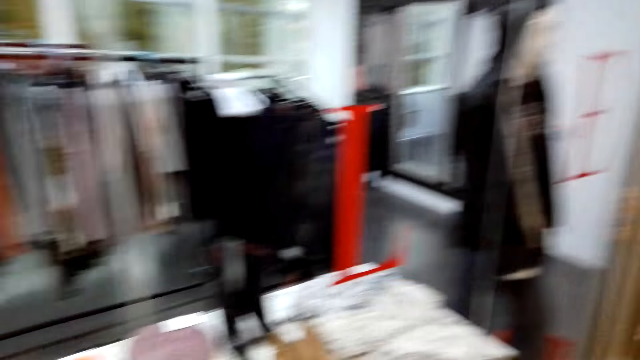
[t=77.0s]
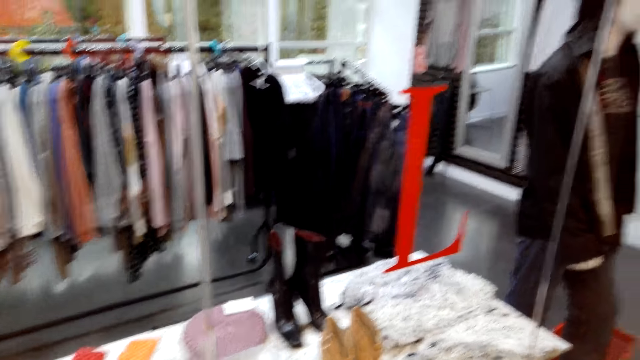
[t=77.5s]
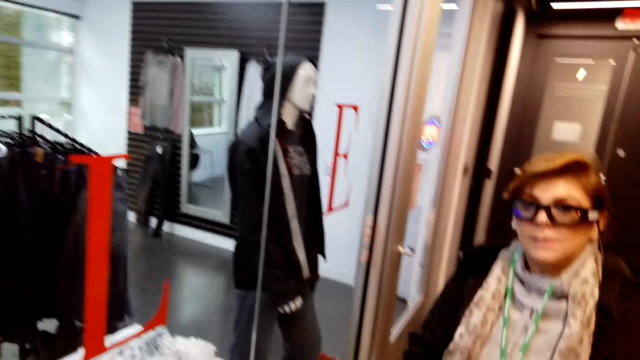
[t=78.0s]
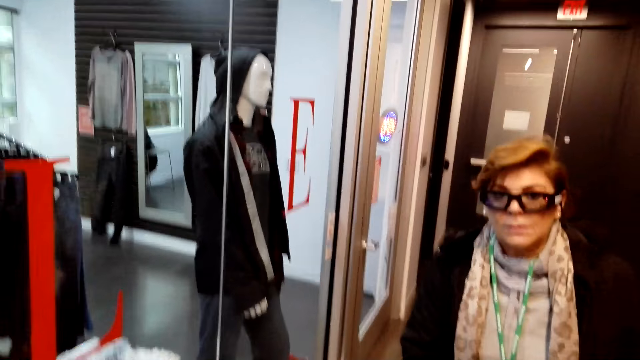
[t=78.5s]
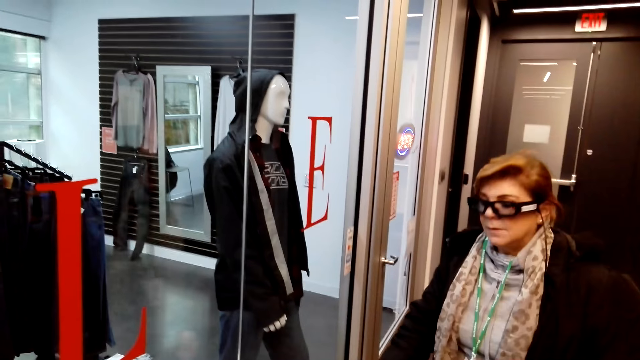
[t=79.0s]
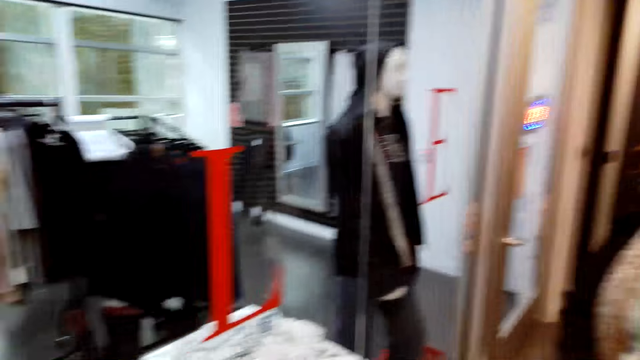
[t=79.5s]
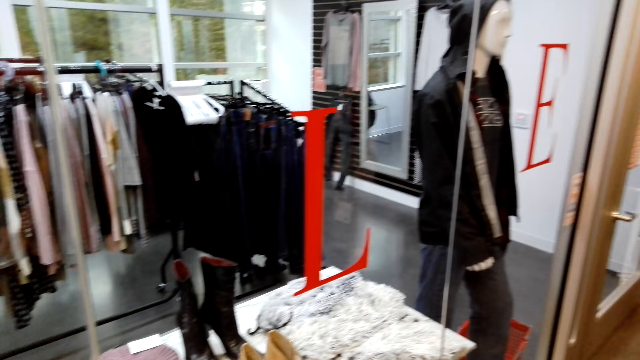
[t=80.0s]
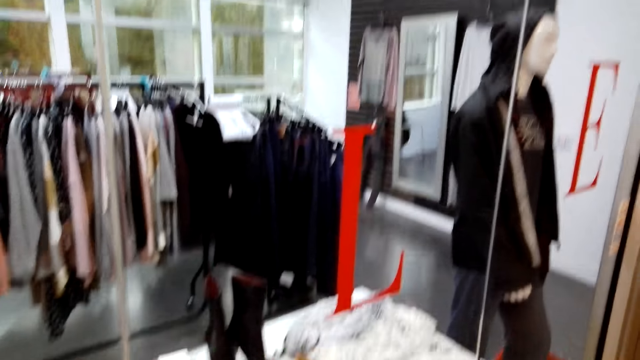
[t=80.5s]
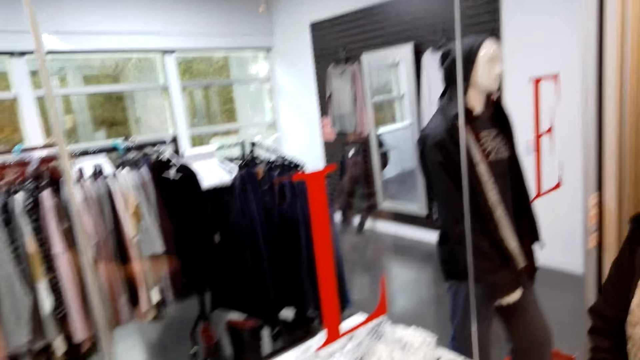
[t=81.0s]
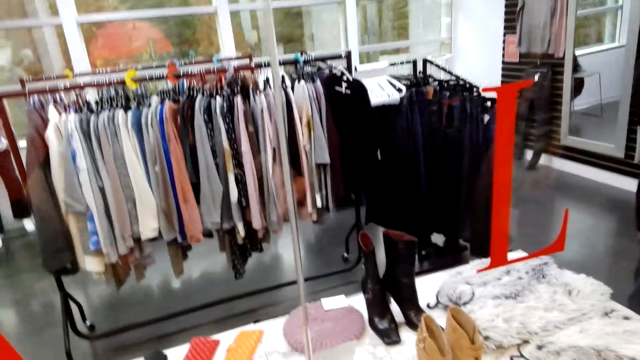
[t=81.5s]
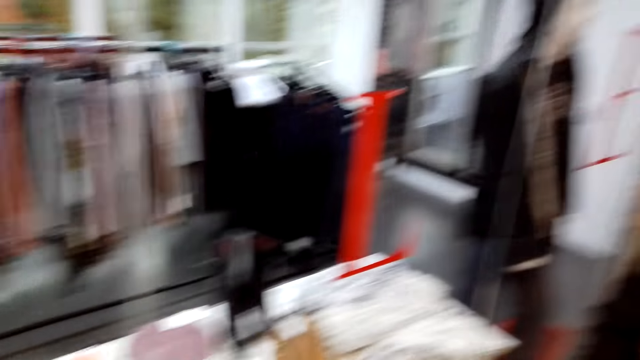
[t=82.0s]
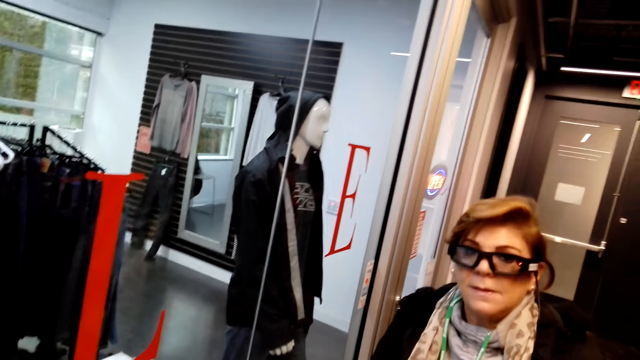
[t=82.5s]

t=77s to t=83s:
The camera wearer looks around.

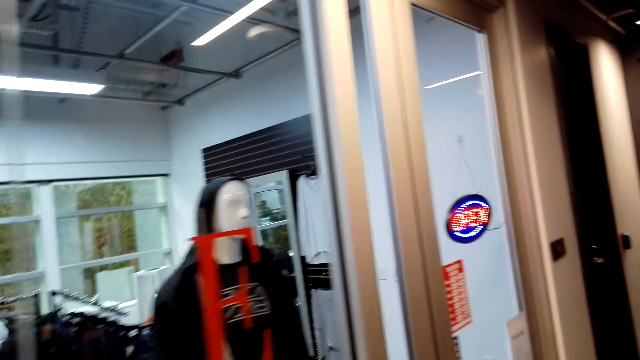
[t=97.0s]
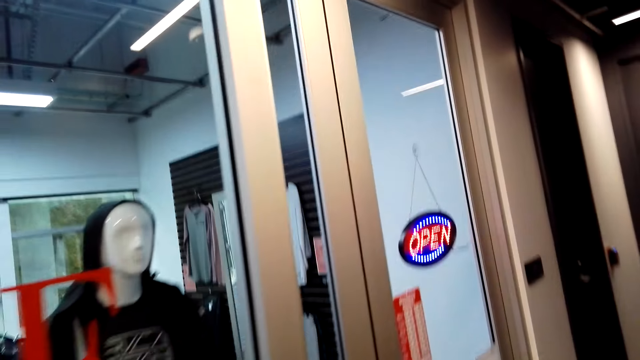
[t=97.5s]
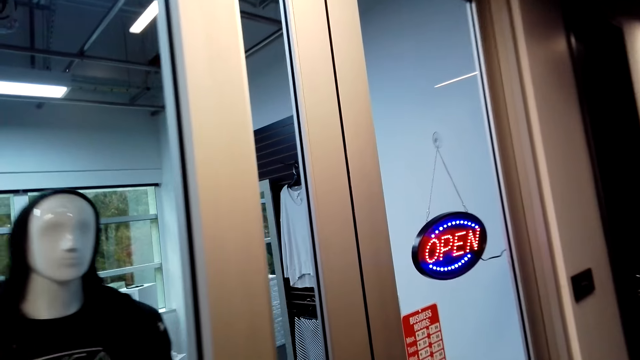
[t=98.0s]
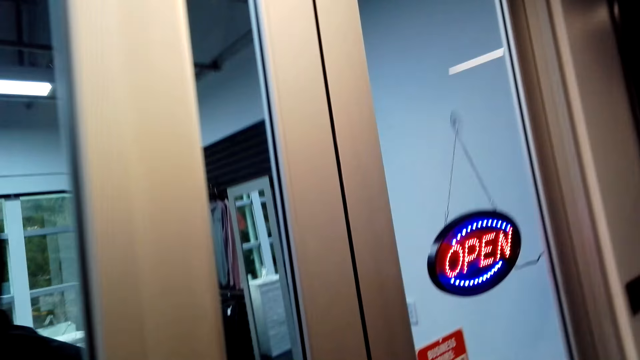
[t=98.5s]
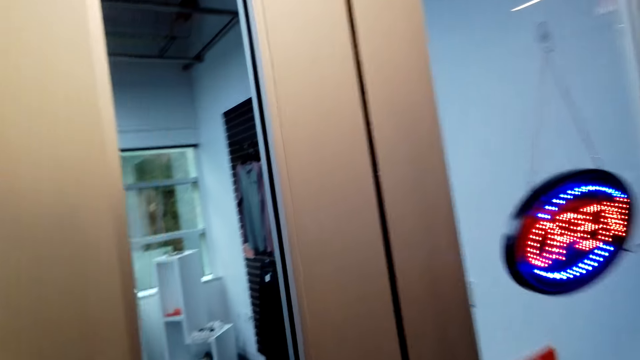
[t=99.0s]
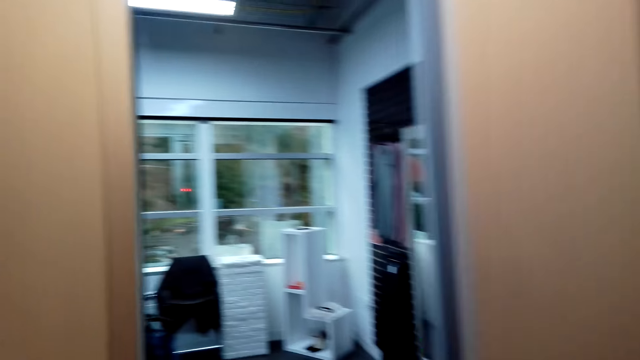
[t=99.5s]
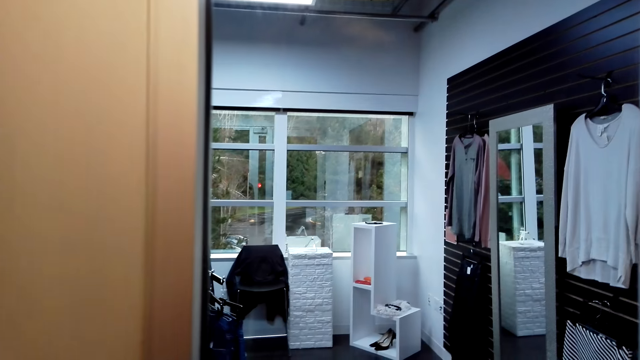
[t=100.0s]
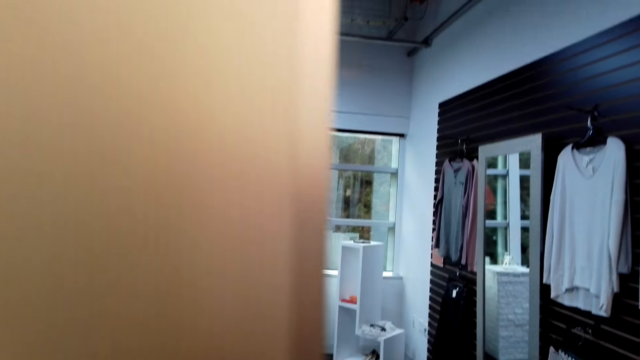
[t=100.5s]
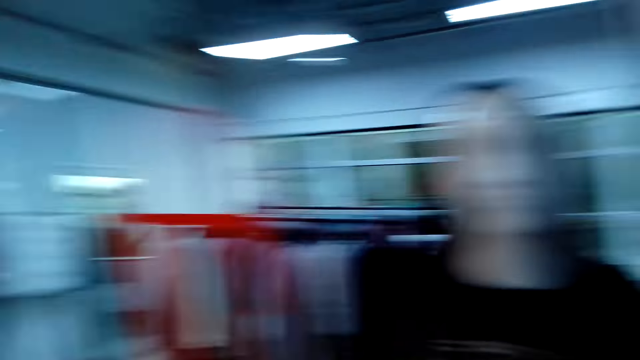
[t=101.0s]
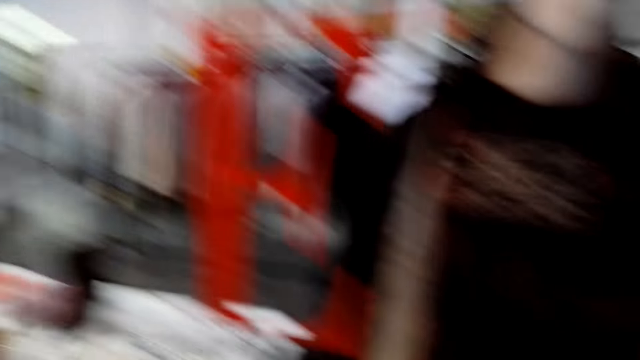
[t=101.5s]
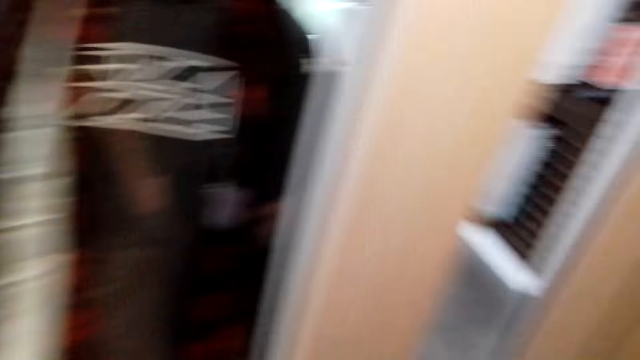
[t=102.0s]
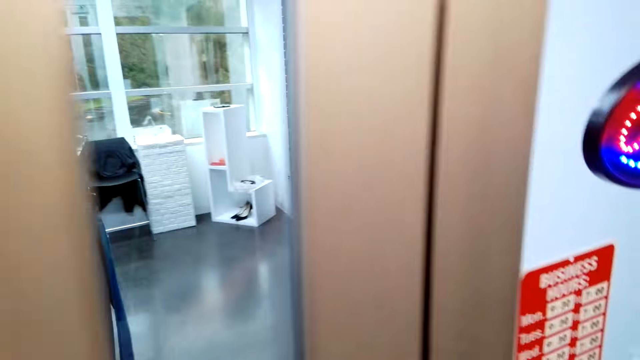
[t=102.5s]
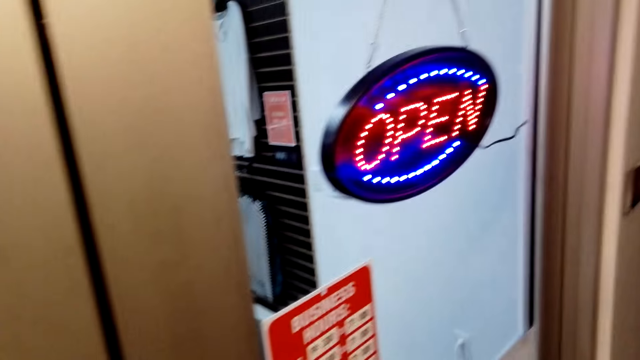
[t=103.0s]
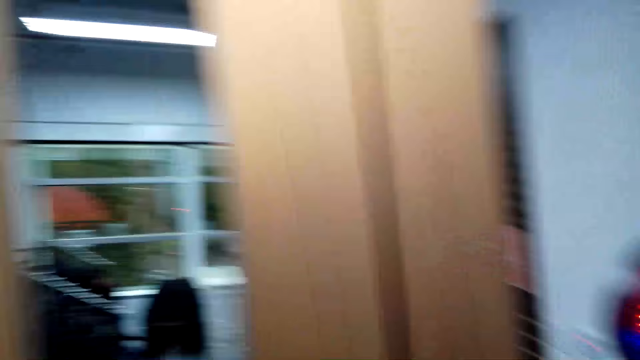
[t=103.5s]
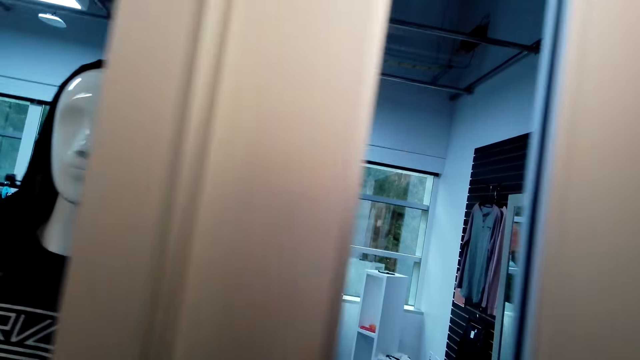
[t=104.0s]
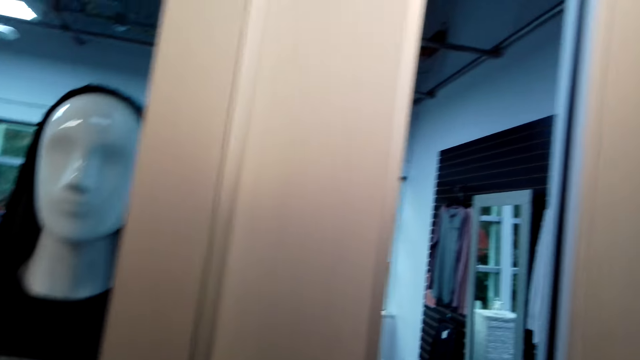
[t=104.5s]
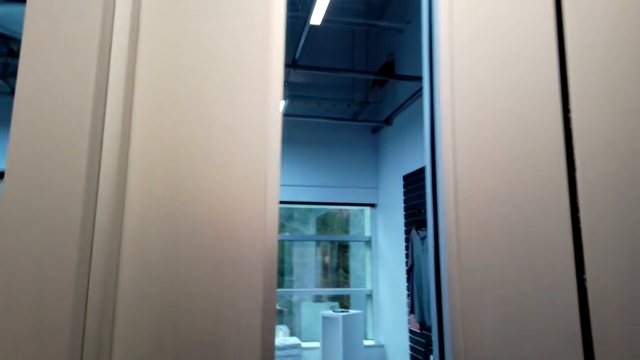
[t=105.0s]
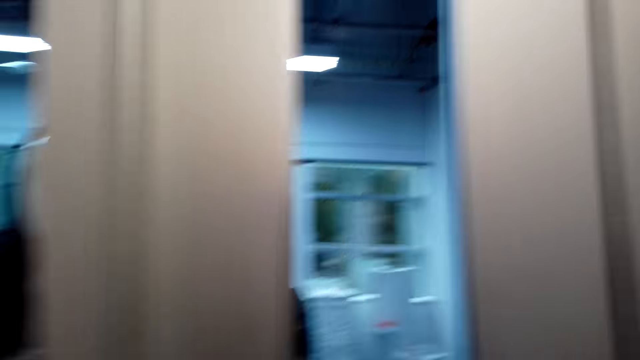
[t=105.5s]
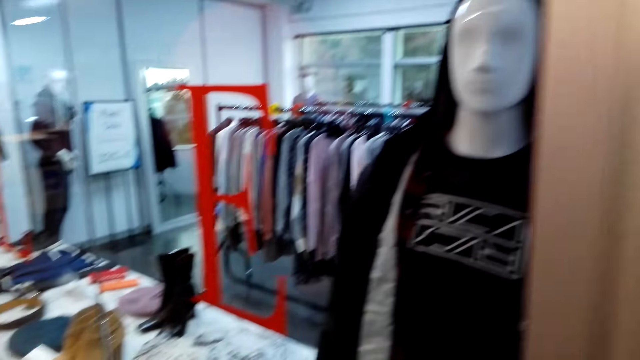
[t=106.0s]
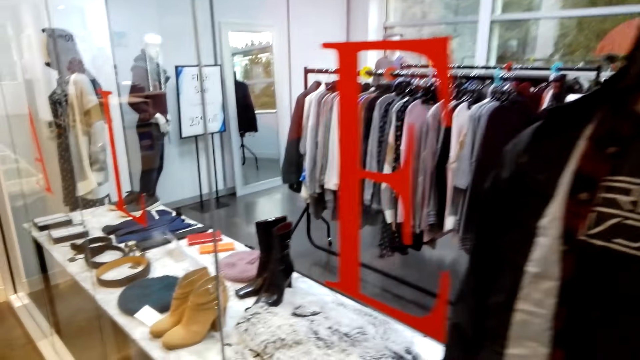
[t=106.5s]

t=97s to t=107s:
The camera wearer walks to the door. They look around.

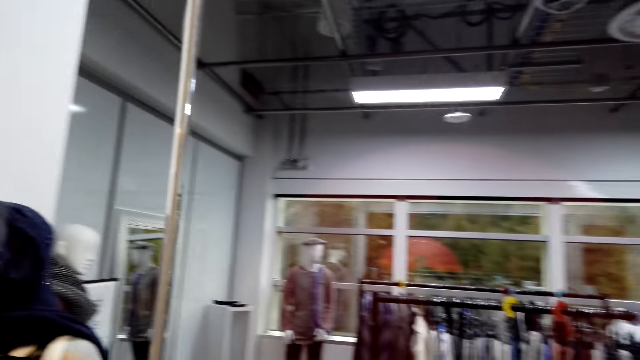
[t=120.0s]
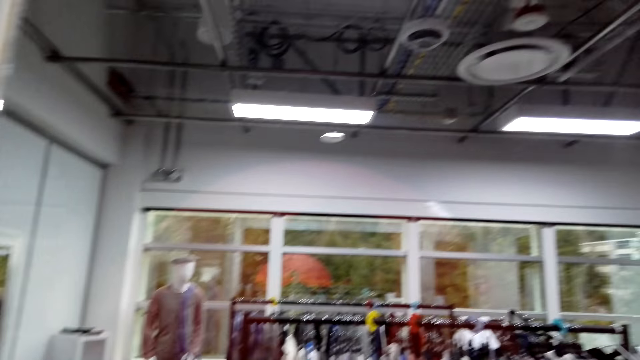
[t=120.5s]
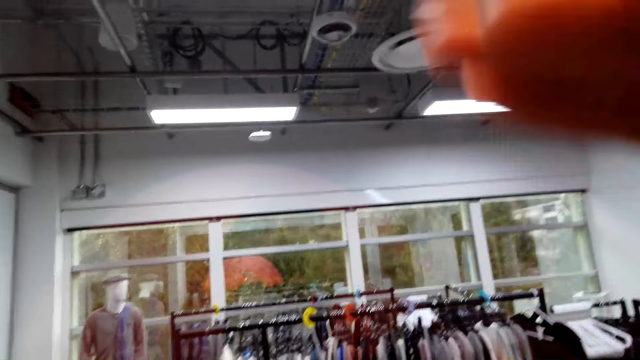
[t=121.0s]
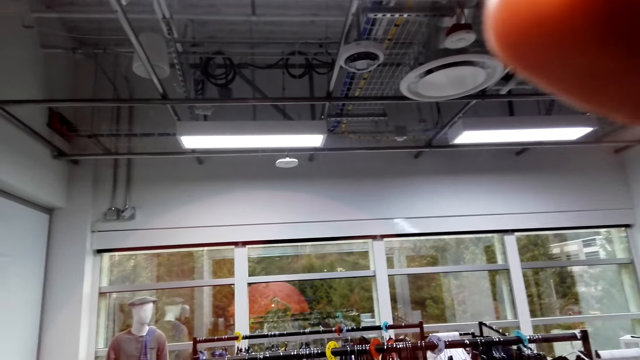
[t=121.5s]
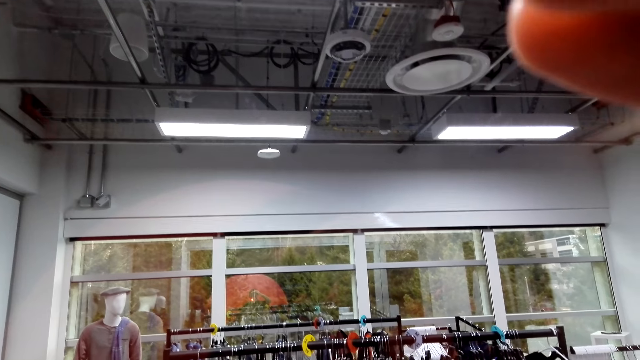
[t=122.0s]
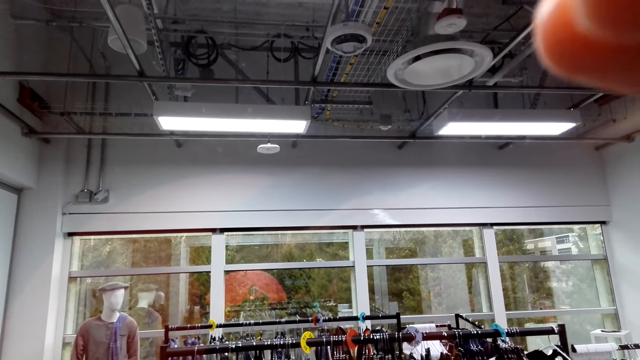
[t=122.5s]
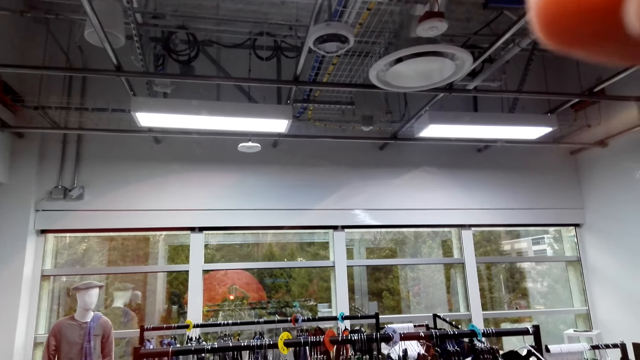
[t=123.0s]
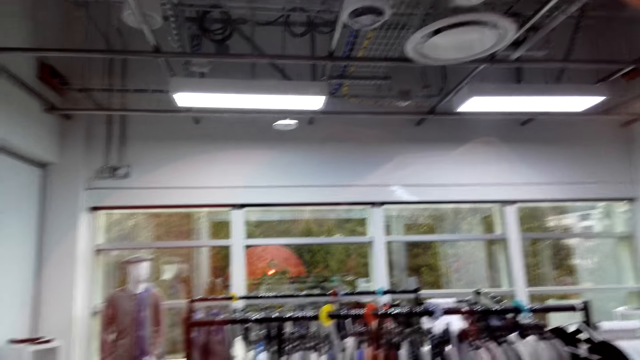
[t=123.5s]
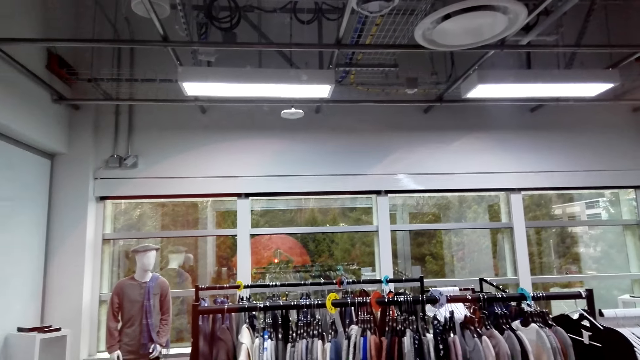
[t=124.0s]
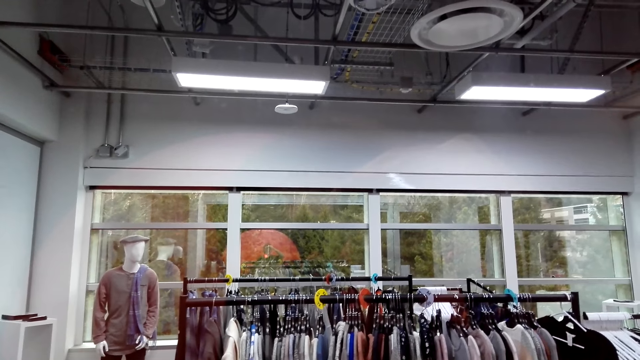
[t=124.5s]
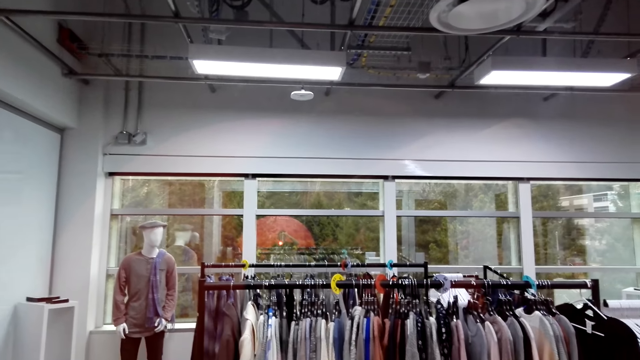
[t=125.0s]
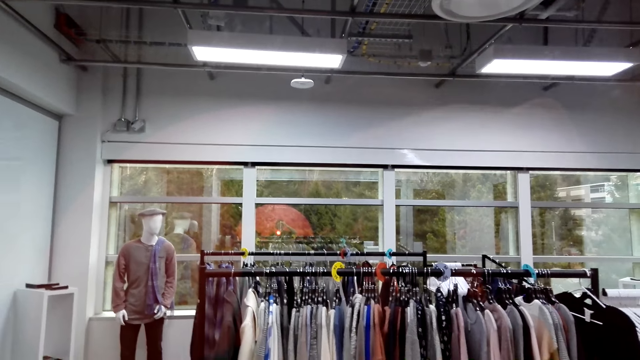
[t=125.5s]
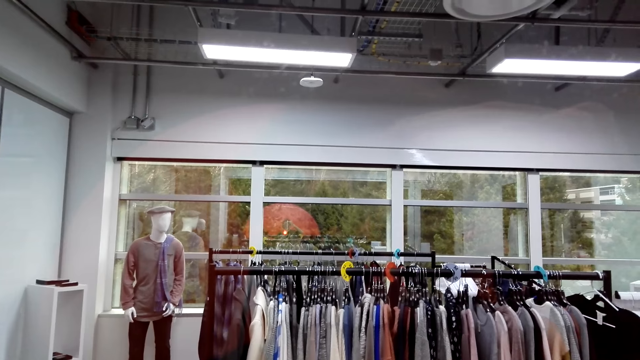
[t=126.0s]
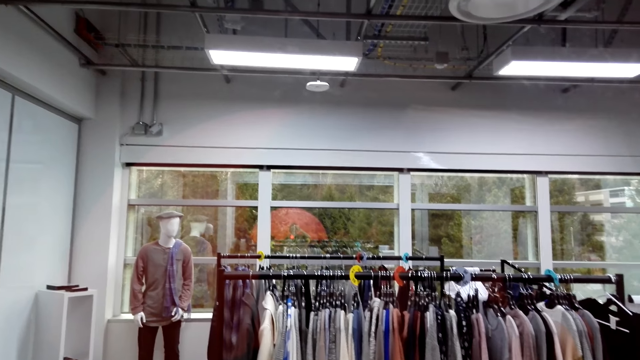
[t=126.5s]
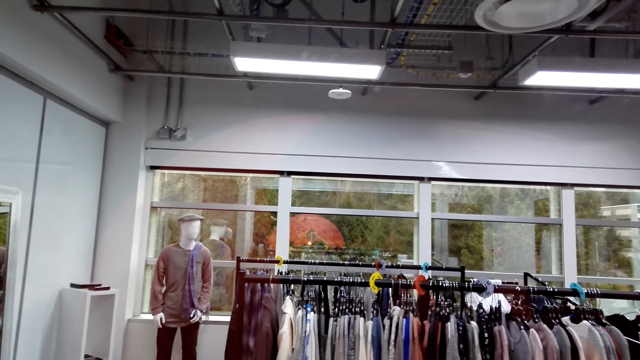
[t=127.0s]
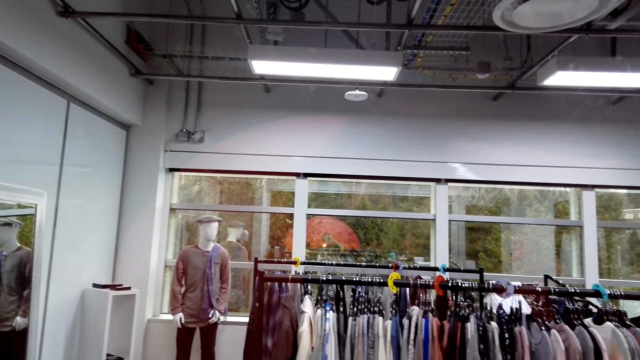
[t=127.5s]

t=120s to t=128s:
The camera wearer lifts a hand up. They look around.
